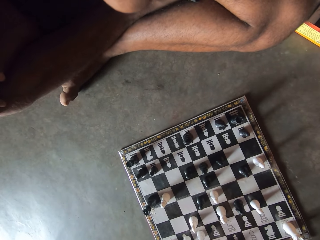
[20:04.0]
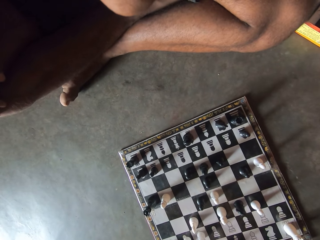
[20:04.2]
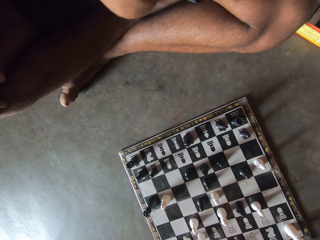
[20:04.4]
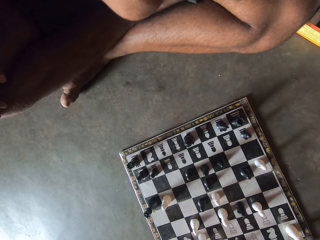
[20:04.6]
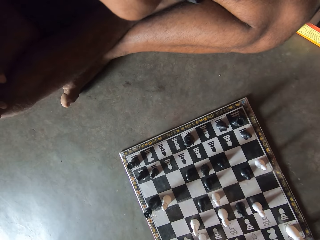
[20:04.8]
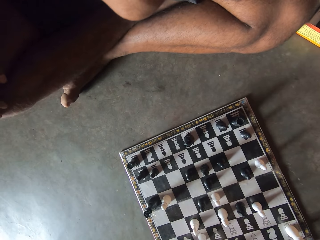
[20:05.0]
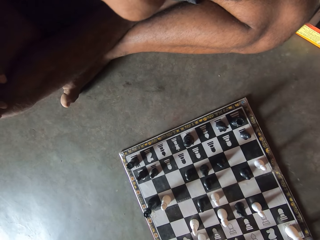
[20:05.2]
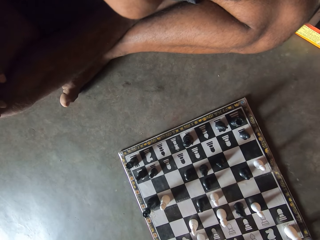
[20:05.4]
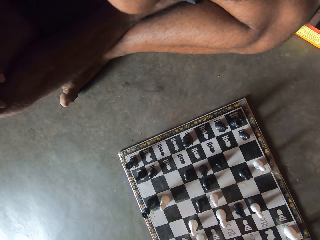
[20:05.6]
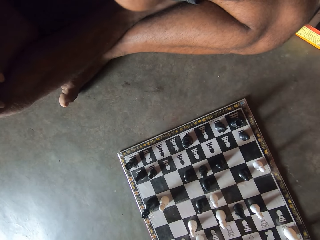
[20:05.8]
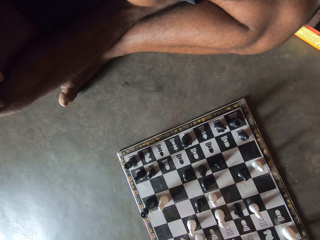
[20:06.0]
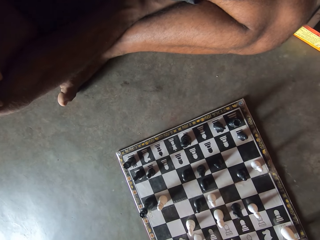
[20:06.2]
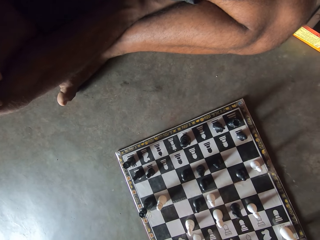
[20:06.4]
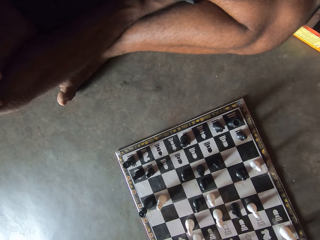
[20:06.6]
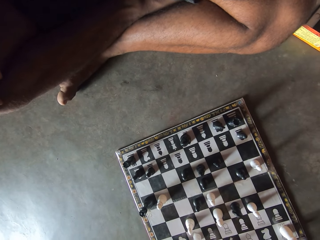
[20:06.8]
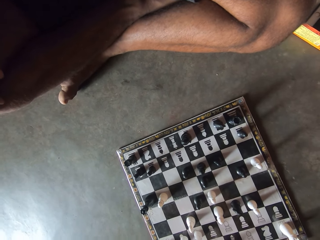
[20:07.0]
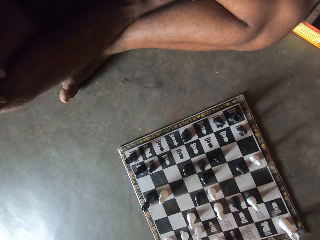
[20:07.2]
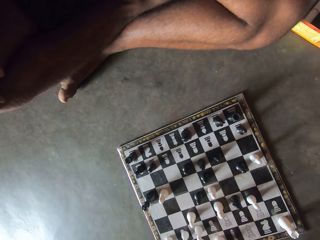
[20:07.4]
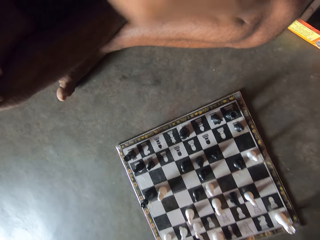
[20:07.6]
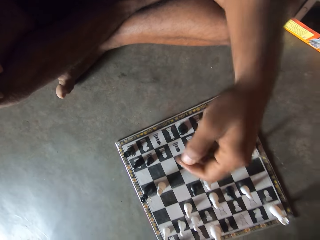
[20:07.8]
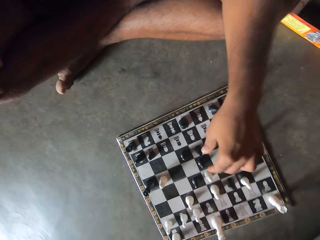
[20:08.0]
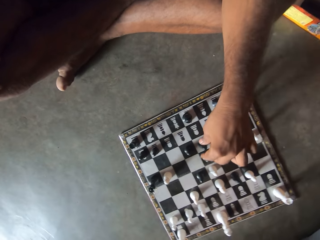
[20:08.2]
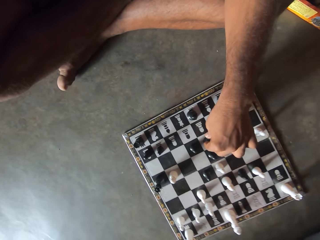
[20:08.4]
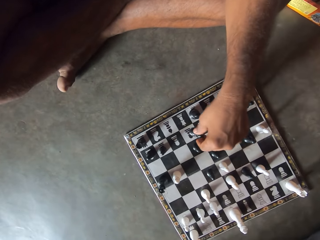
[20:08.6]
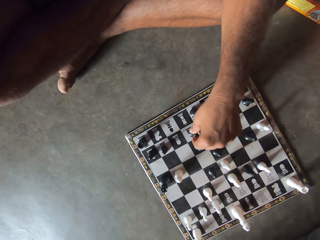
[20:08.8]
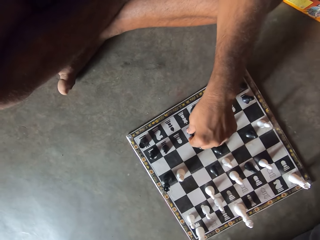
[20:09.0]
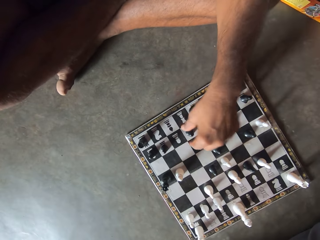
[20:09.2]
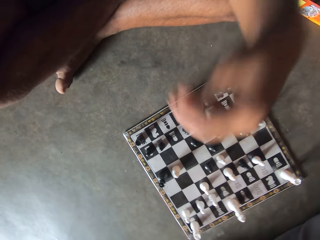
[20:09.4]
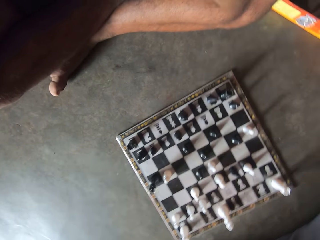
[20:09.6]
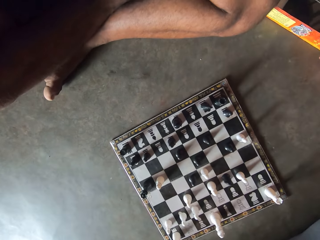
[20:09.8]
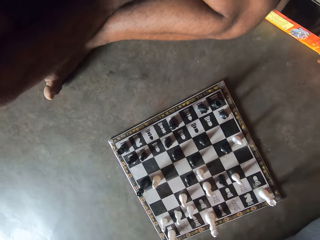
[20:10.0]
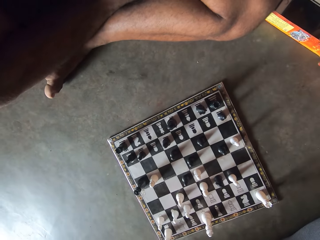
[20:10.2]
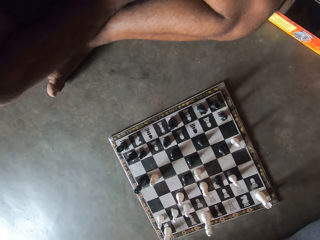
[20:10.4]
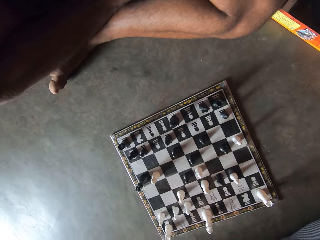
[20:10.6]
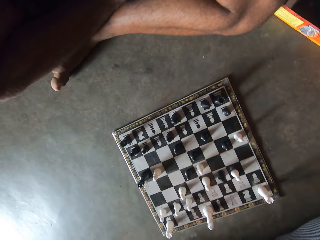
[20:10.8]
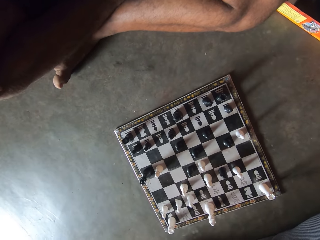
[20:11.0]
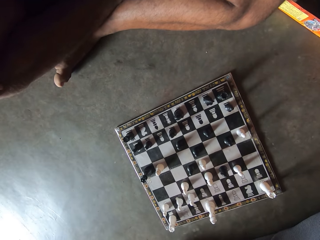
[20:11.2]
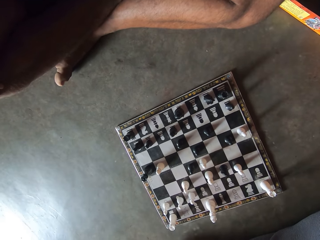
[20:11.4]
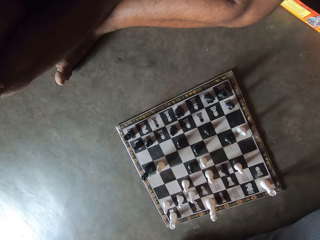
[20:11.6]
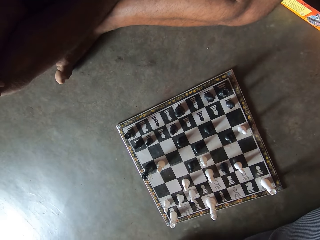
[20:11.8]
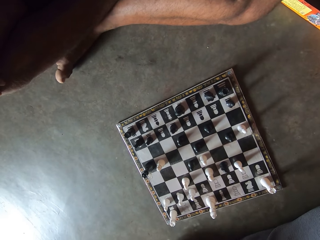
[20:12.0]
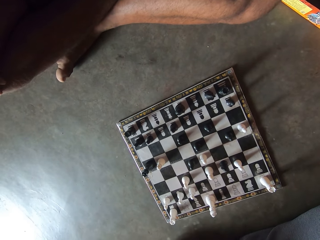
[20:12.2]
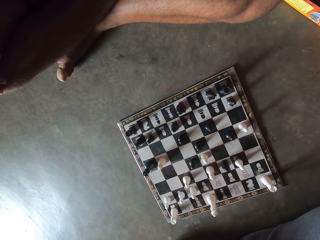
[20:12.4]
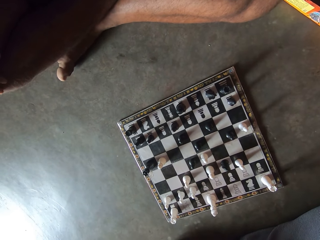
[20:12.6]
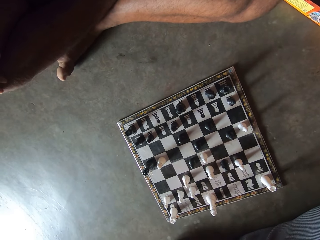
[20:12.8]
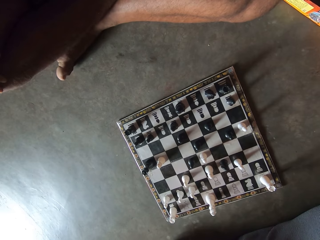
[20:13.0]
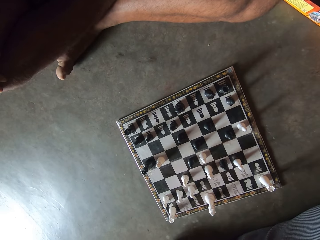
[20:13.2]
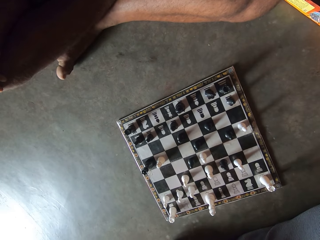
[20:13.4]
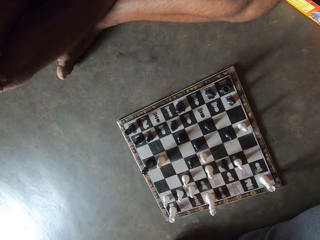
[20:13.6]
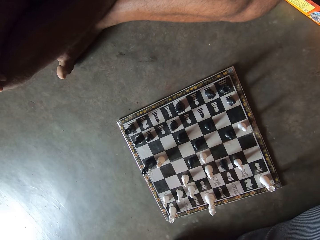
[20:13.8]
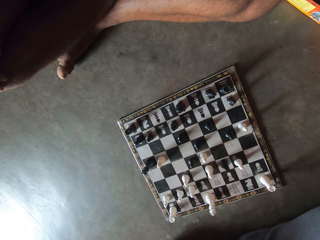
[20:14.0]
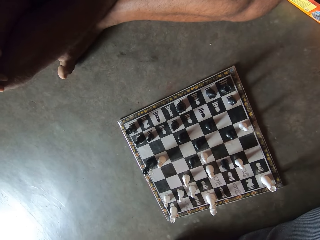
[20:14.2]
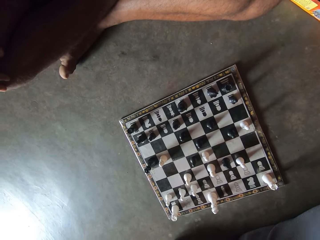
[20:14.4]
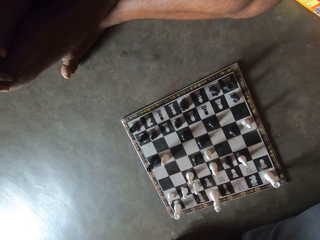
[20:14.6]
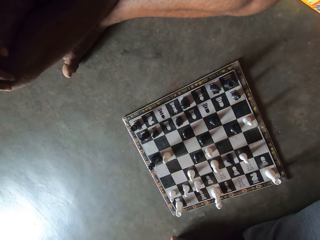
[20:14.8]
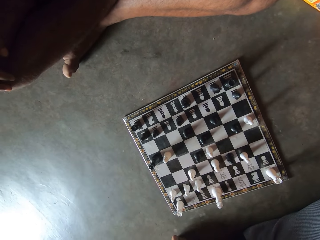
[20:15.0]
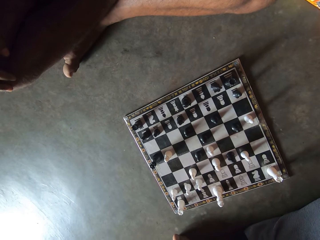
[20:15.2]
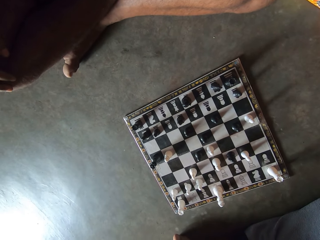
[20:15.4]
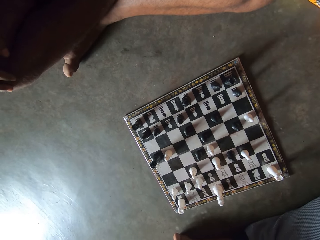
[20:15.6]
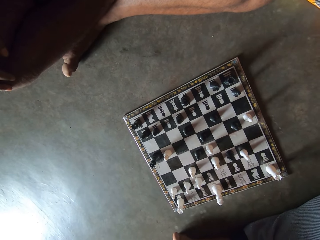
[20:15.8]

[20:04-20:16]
The camera wearer makes a move on the chess board with his right hand. A man plays chess. The man removes his hand from the chess board. The camera wearer looks at the chess board.

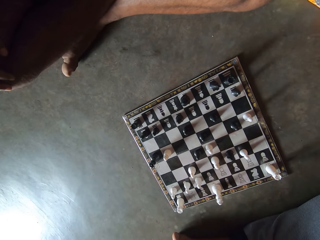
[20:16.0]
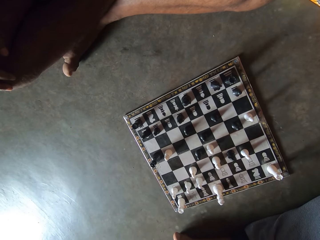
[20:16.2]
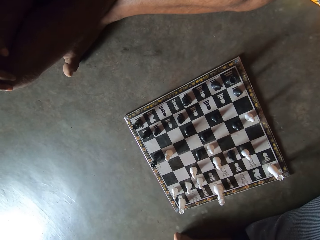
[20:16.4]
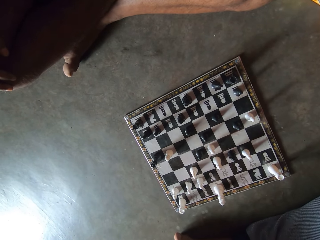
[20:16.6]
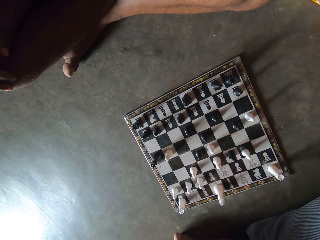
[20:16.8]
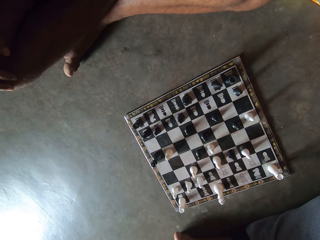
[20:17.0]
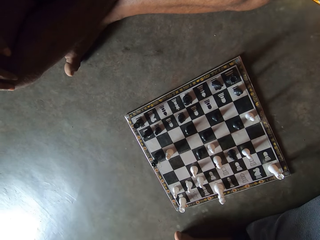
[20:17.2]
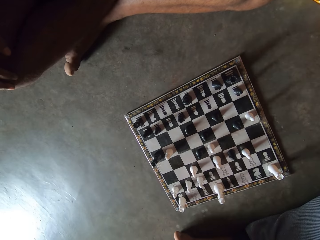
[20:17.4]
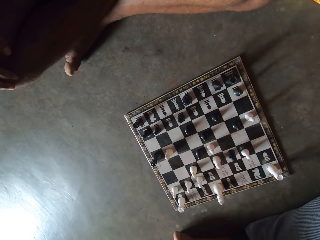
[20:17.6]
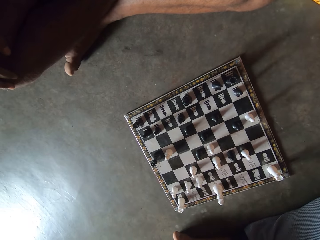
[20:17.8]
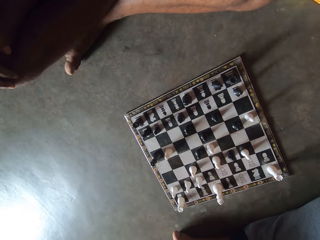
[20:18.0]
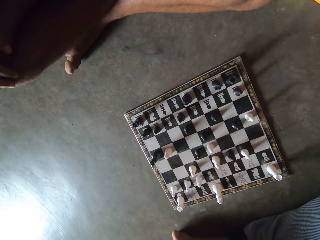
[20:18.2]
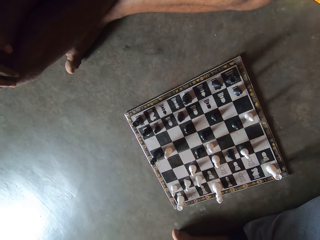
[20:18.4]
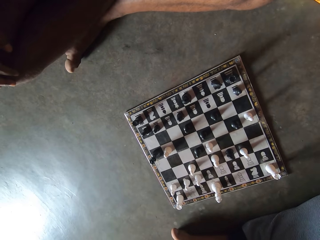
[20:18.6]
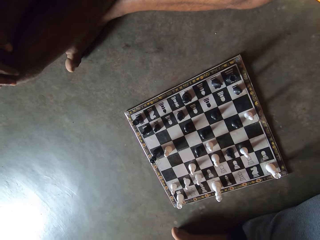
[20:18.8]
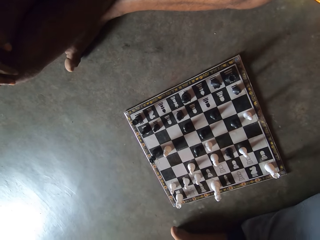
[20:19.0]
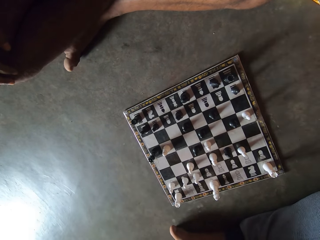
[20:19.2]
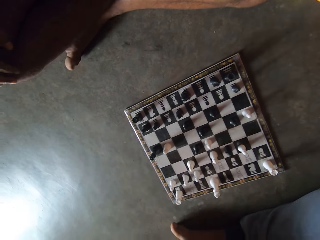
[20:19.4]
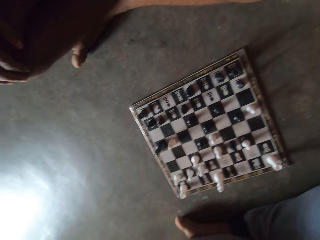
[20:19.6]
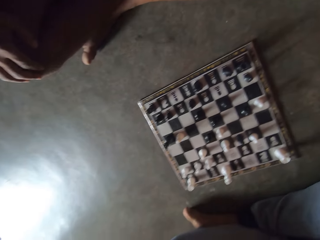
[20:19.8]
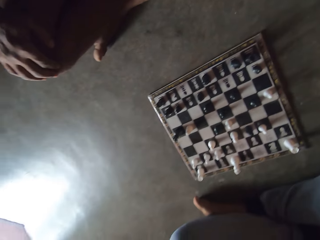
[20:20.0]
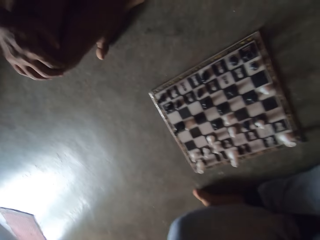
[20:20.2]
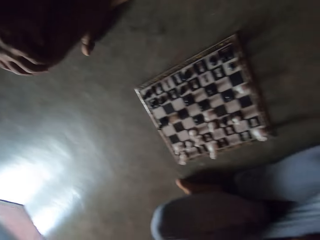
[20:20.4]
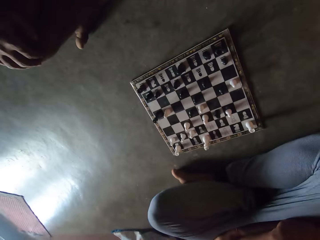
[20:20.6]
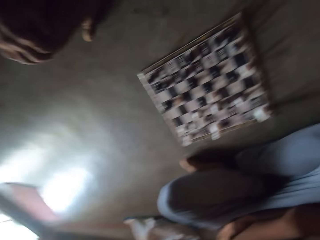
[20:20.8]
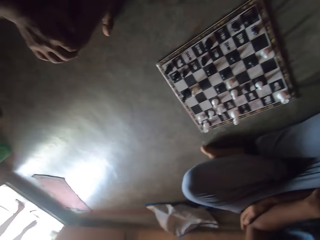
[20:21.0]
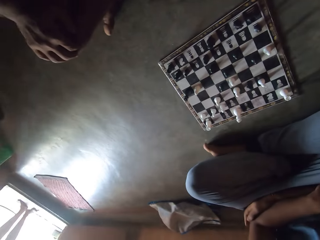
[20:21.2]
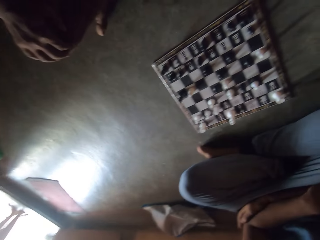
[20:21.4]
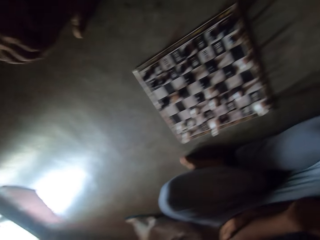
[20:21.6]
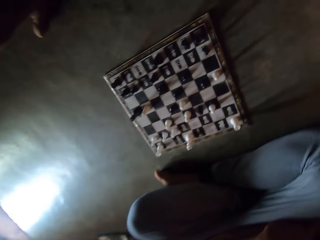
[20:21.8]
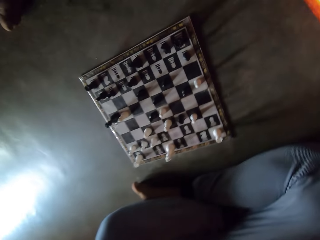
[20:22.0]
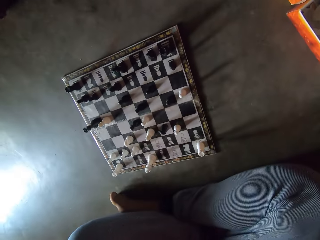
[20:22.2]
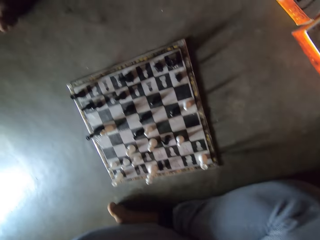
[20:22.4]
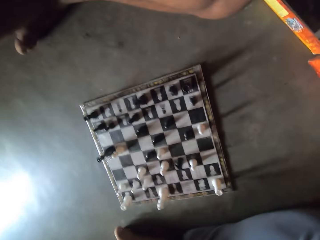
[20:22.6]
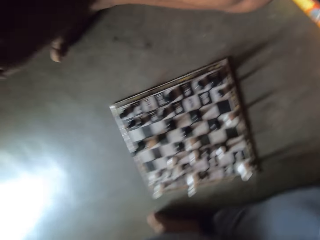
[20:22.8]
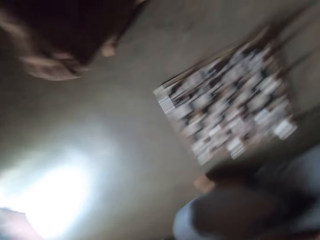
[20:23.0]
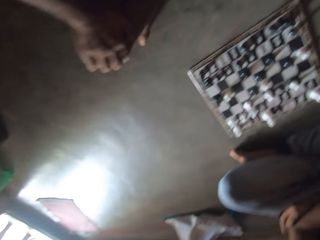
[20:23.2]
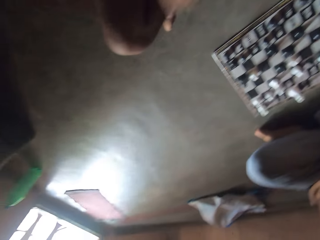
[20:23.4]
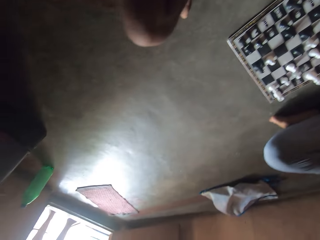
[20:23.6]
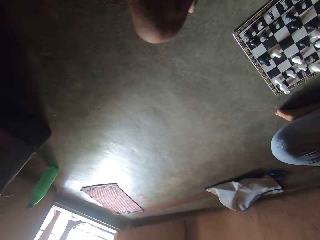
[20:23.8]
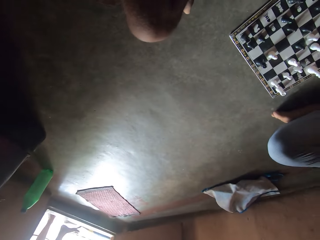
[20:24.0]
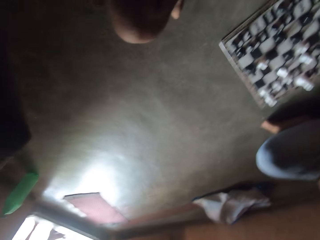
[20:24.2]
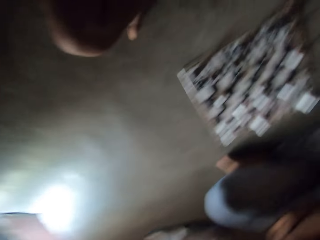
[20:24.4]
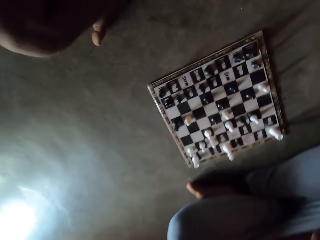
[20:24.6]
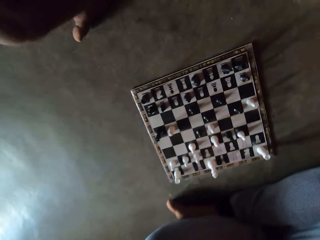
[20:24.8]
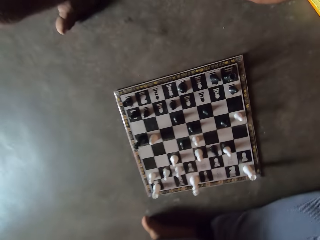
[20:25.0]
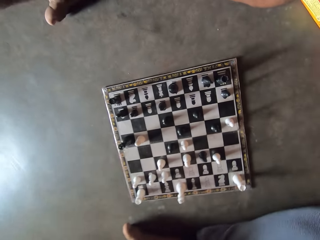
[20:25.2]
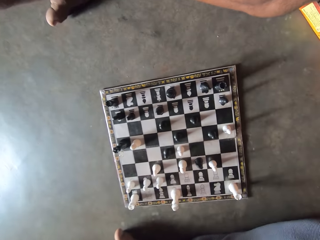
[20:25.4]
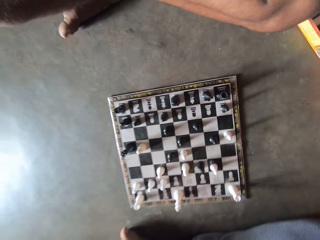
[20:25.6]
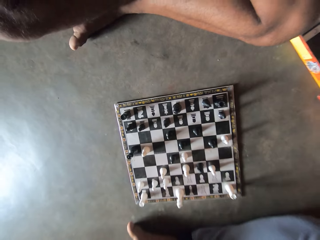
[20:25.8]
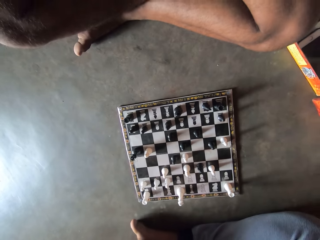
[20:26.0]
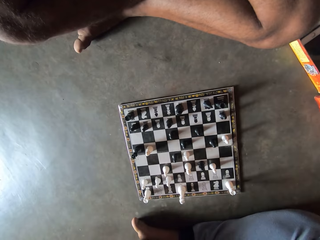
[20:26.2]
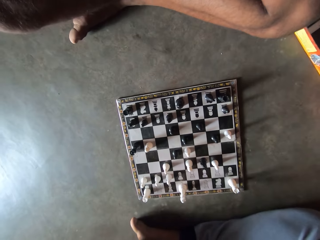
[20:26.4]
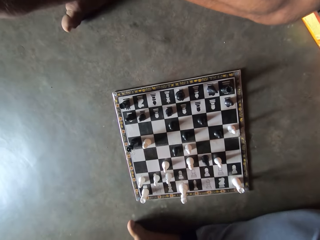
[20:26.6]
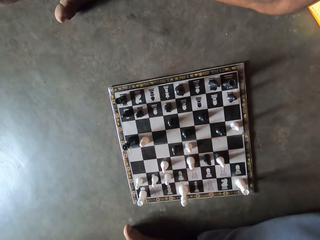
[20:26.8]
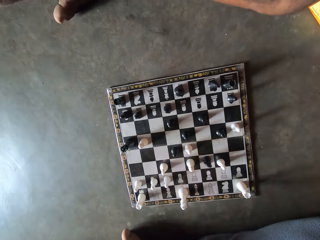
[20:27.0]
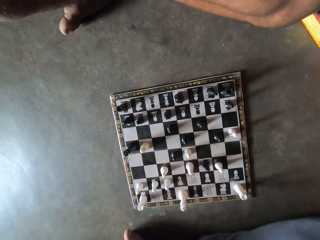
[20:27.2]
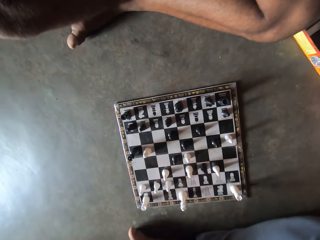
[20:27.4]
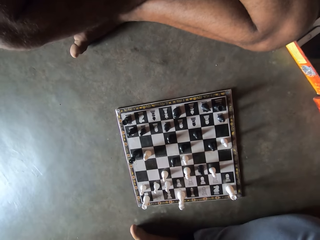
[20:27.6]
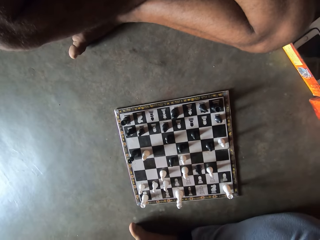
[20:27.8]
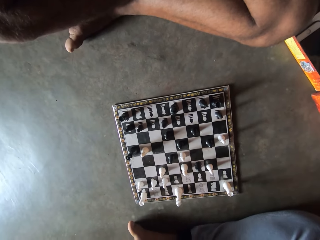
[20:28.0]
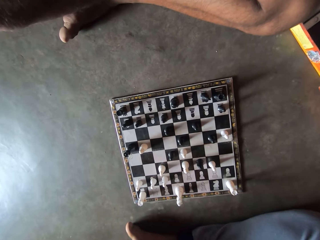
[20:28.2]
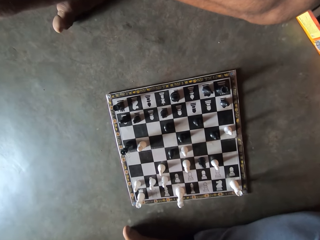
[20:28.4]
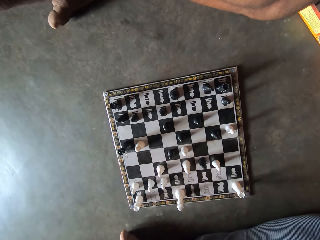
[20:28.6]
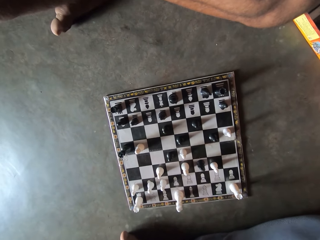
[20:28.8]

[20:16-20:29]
The camera wearer looks at the surroundings. They look at the chess board.
